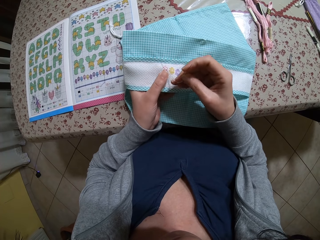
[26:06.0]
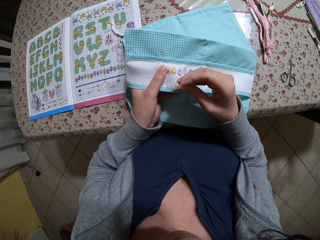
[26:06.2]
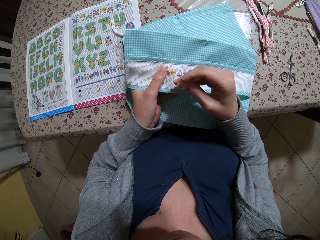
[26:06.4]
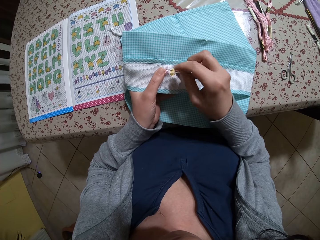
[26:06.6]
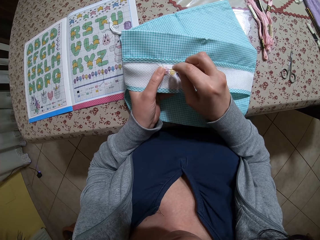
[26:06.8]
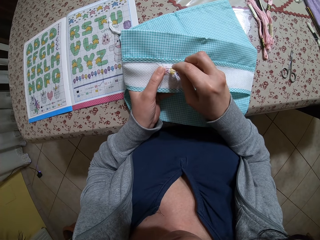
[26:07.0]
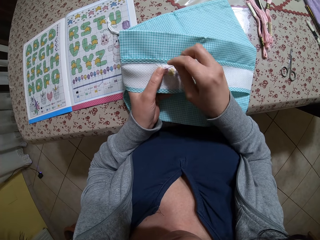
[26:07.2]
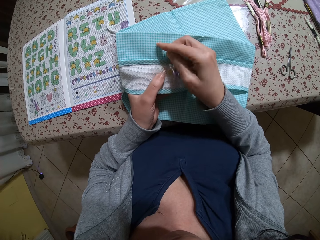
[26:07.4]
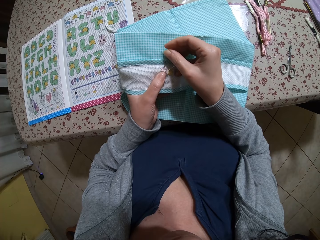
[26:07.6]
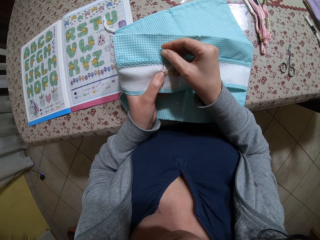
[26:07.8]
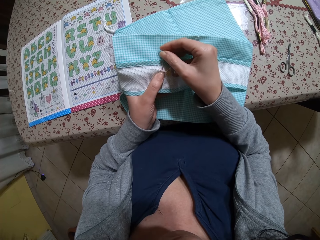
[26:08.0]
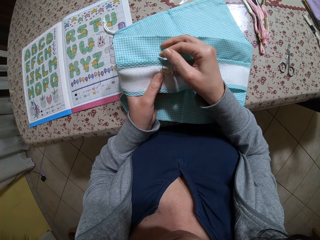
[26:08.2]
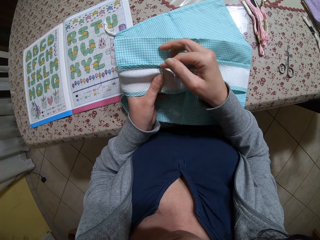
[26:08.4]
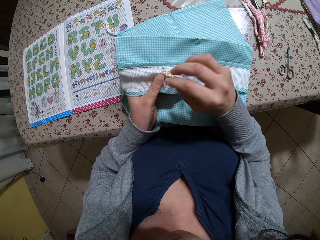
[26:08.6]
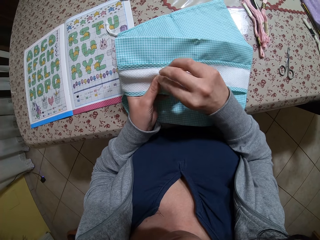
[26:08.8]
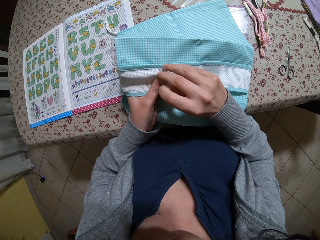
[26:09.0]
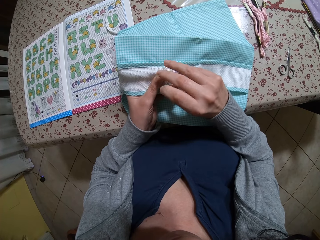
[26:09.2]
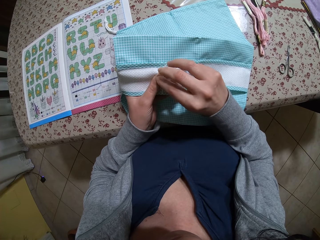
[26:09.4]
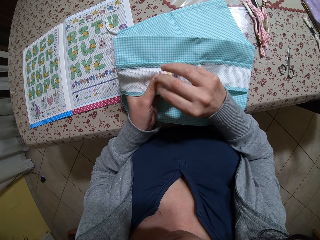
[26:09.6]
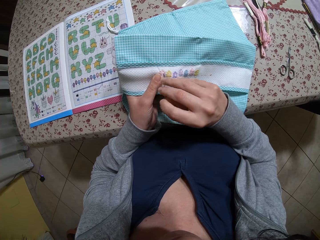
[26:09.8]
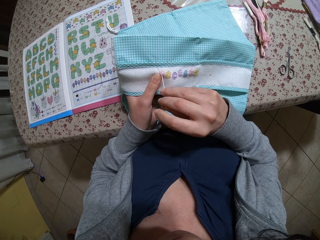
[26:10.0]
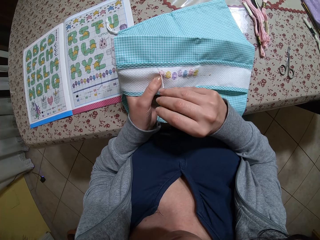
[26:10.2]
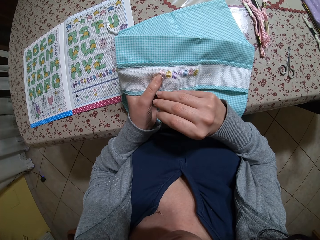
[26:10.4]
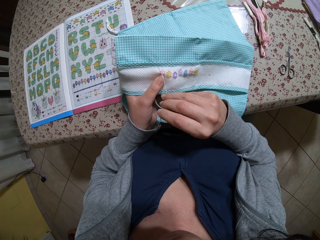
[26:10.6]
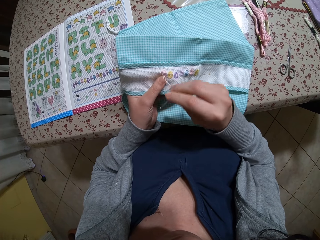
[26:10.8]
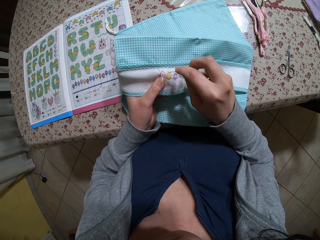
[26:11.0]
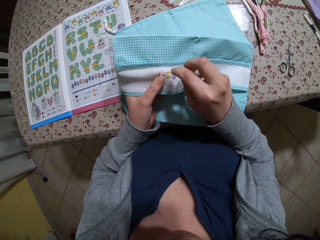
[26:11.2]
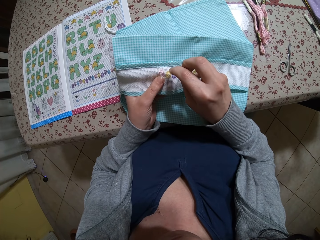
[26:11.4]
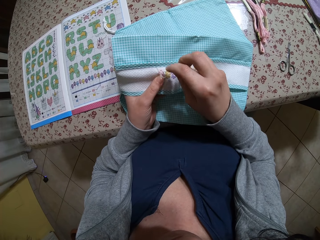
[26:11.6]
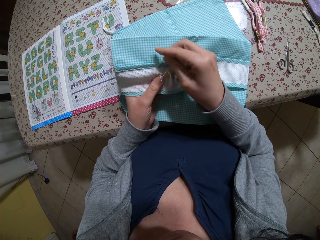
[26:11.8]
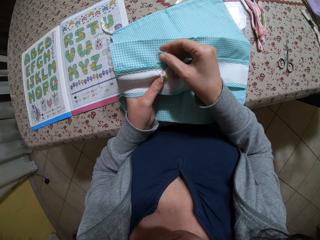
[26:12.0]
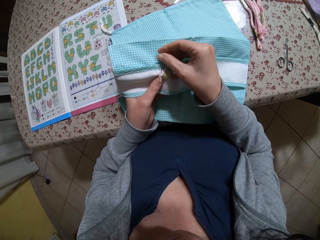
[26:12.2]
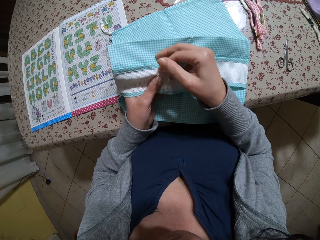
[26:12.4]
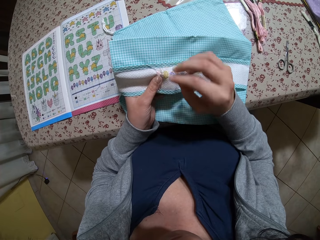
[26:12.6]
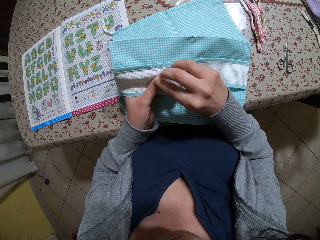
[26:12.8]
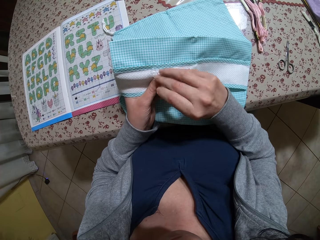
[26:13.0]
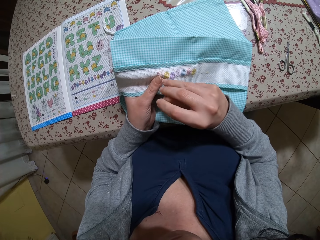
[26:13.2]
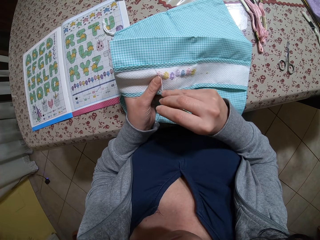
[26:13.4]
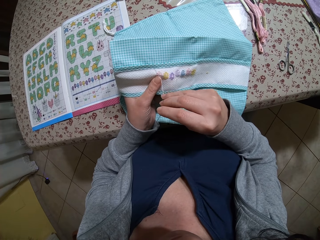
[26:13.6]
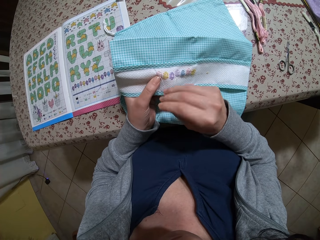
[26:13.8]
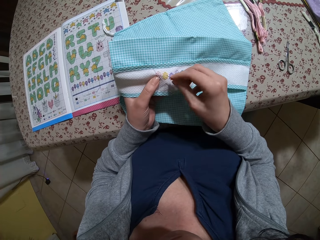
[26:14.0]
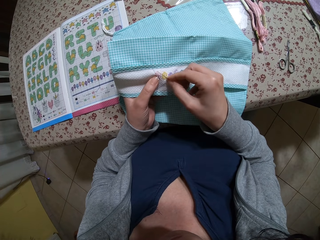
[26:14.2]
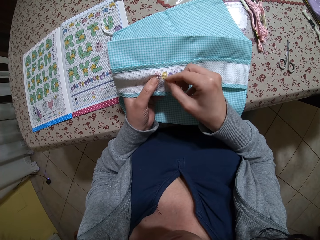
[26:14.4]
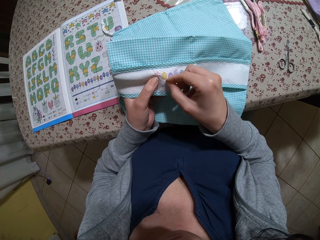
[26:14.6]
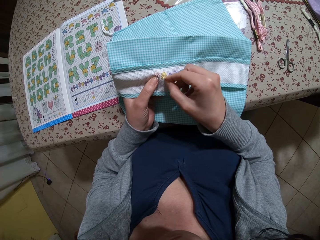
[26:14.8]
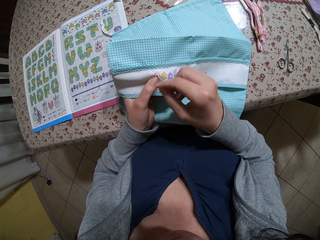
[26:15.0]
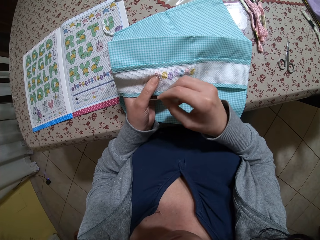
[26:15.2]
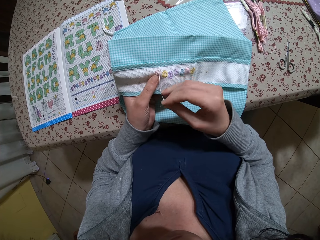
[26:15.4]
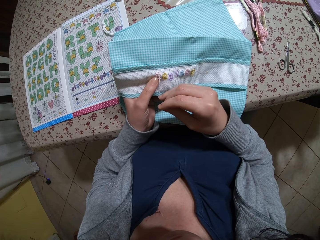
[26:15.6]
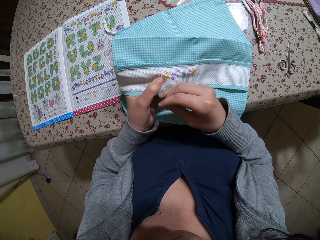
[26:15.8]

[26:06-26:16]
The camera wearer sews the cloth with a needle. They pull the needle. They sew the cloth with the needle. They pull the needle.

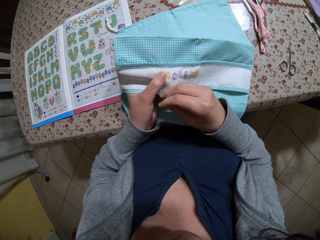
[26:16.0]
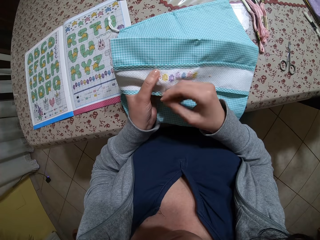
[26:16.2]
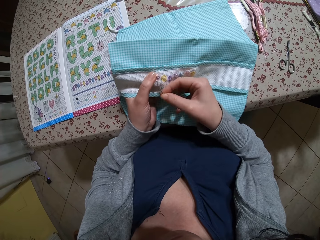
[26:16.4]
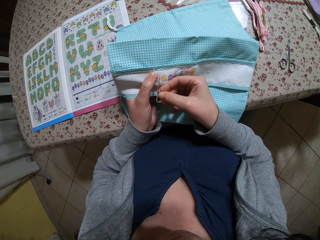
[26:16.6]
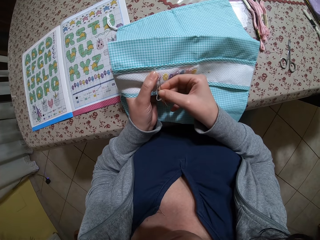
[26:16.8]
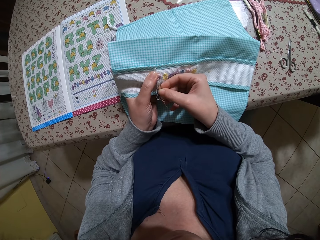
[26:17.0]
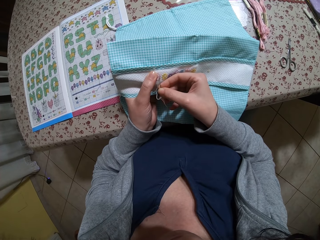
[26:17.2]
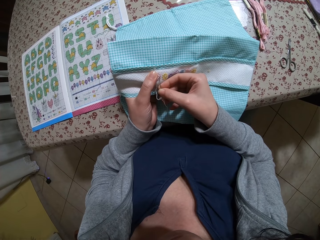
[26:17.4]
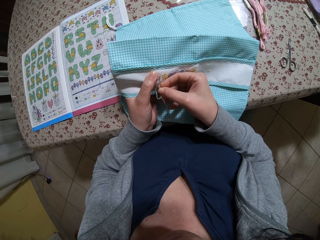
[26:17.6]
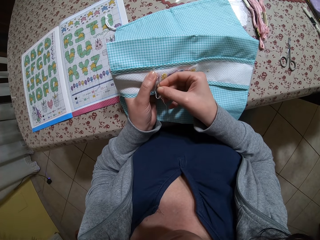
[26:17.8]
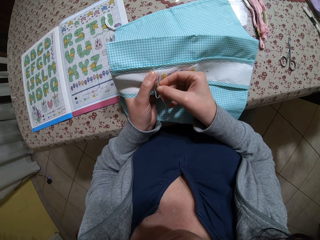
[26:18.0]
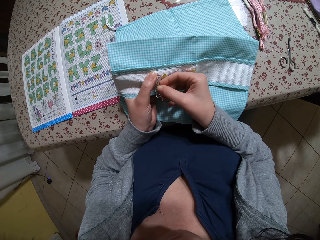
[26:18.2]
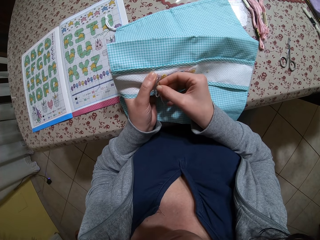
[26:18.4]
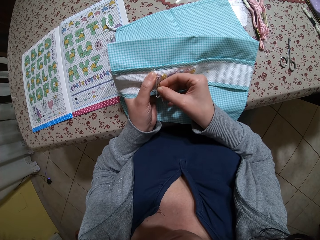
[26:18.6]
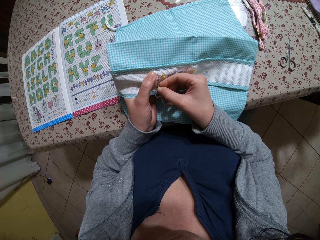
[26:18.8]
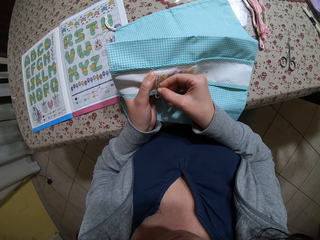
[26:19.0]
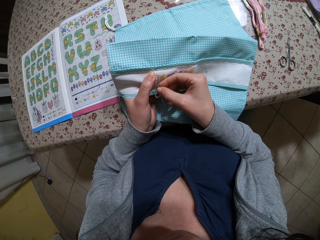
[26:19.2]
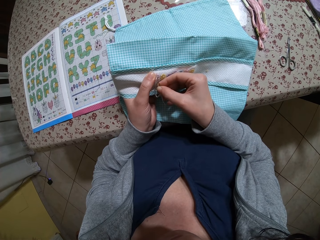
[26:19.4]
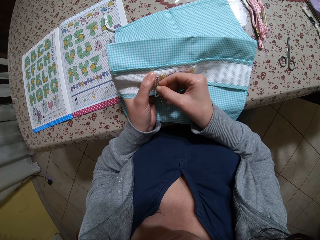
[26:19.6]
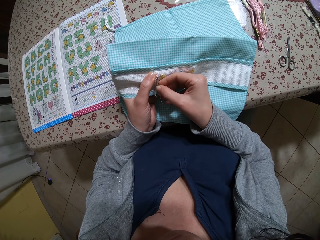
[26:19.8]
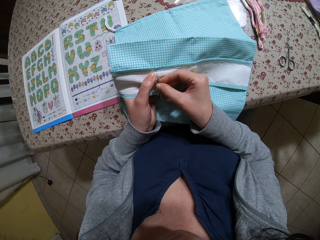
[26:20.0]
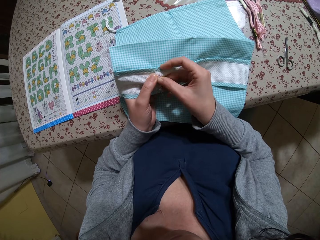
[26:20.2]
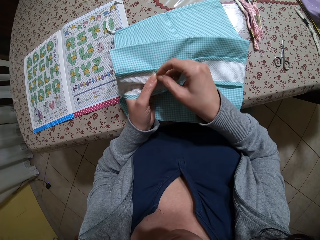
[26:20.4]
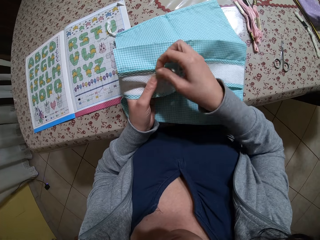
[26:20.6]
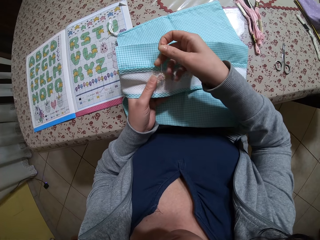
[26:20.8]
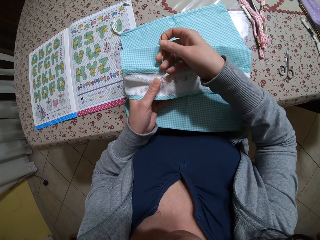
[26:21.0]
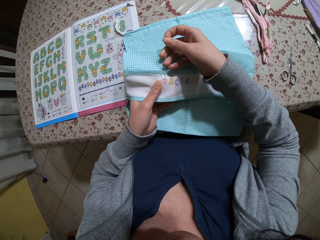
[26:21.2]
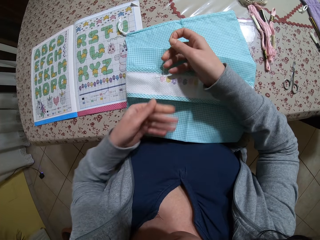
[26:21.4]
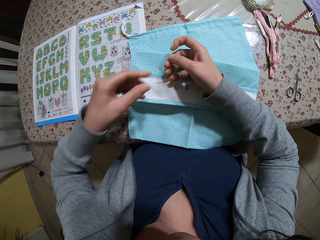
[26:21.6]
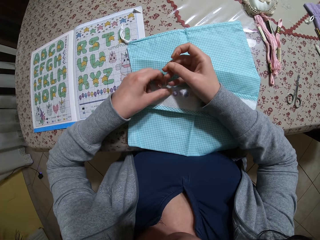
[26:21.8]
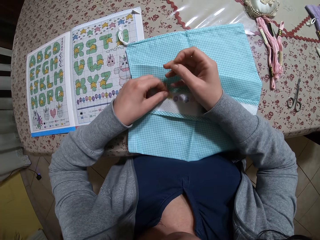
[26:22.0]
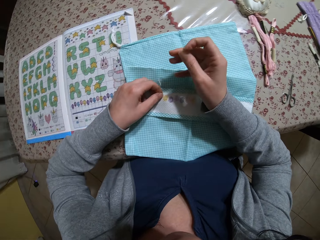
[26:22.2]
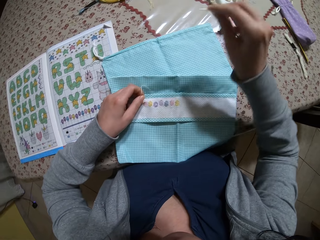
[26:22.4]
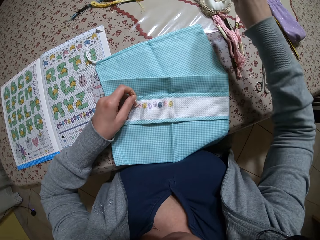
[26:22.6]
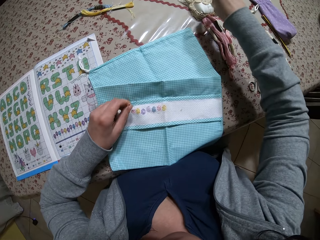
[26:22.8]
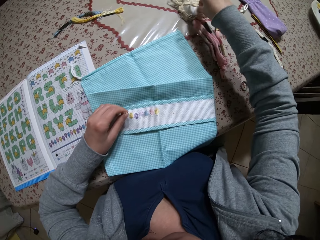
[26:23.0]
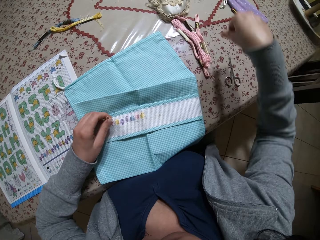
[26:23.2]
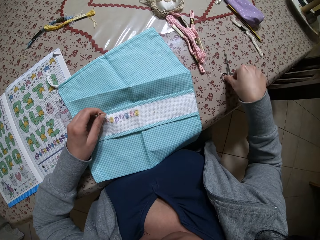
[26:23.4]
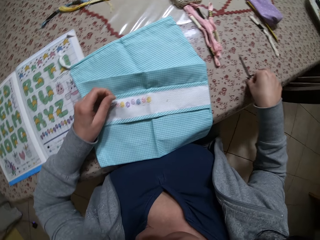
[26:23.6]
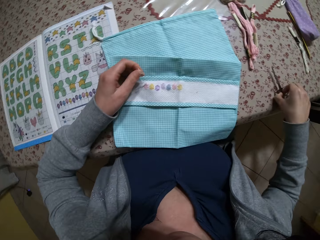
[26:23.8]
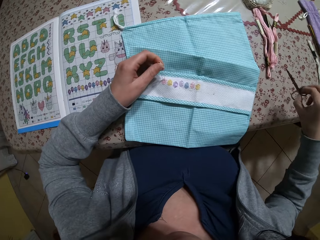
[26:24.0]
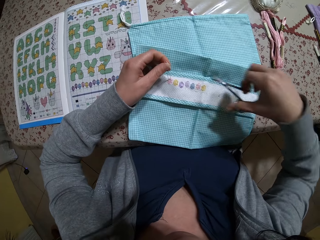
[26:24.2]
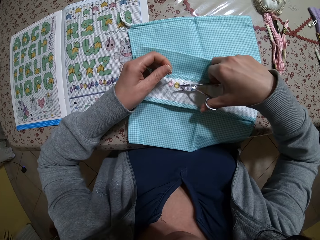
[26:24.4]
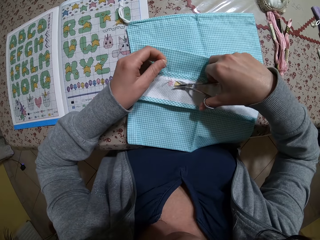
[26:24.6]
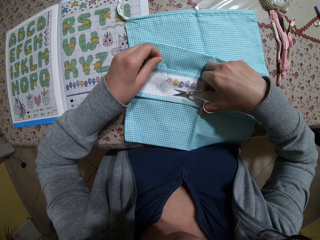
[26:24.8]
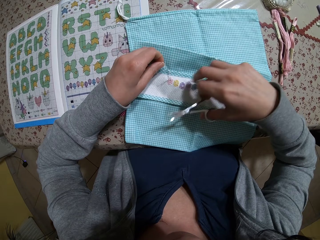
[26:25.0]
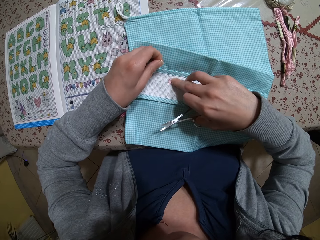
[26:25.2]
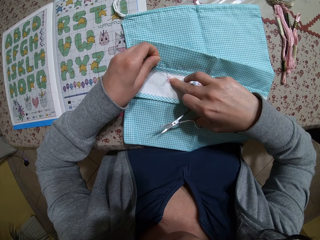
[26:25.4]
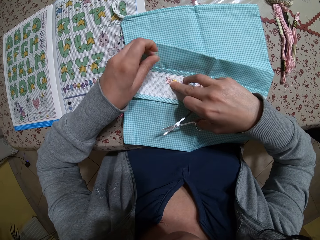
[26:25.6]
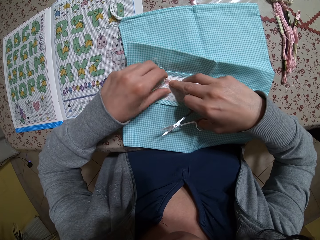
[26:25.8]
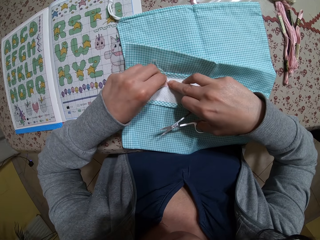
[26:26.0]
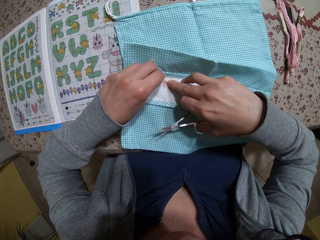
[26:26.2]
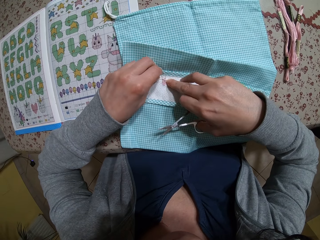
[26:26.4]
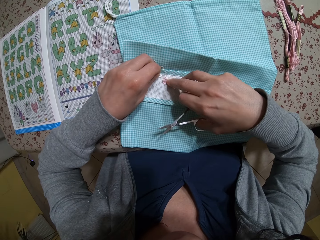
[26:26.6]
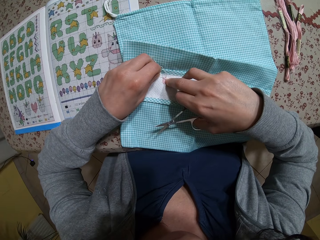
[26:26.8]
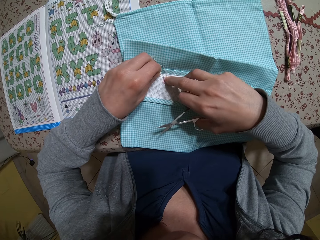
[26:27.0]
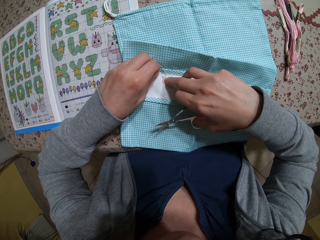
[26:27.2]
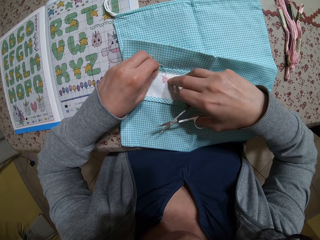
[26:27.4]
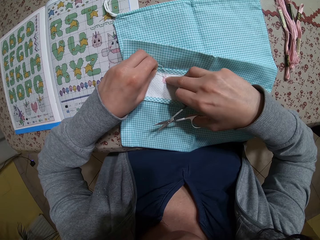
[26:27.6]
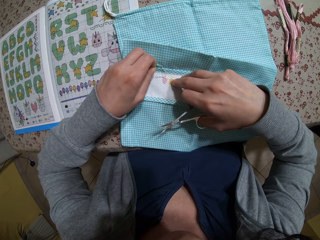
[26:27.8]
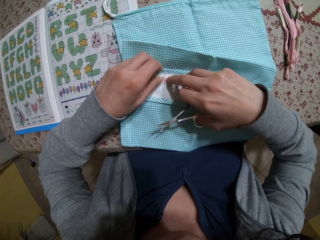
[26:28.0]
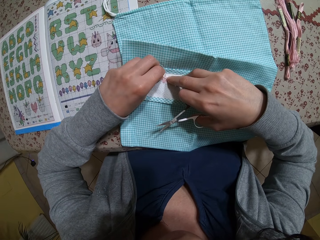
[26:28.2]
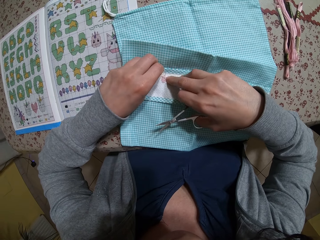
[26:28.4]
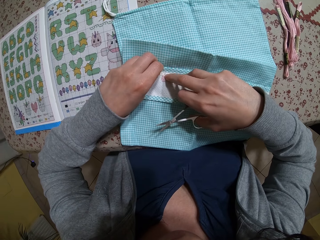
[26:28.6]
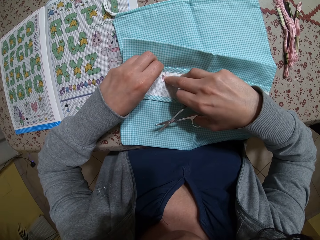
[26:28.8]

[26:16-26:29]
The camera wearer sews the cloth with a needle. She holds the thread with her left hand. She removes the needle from the thread with her right hand. She puts the needle in a pin cushion on a table with her right hand. She picks up the pair of scissors from the table with her right hand. She touches the pattern on the fabric with both hands. She cuts the thread. She fixes the piece of cloth.
